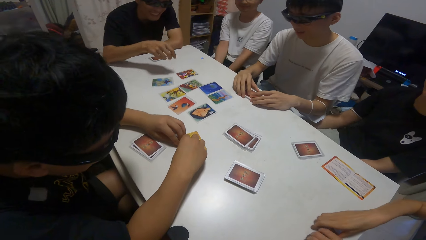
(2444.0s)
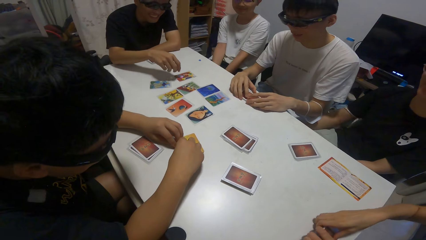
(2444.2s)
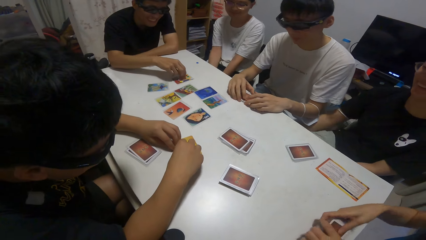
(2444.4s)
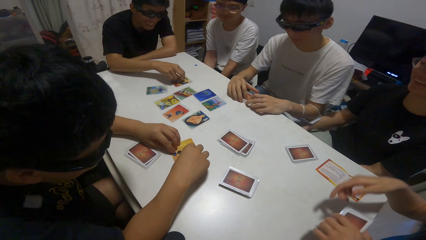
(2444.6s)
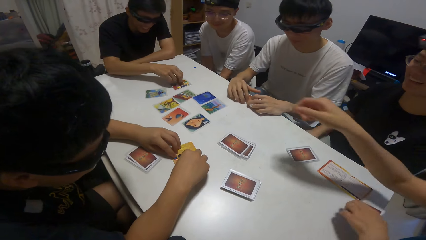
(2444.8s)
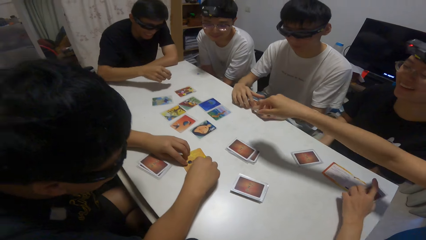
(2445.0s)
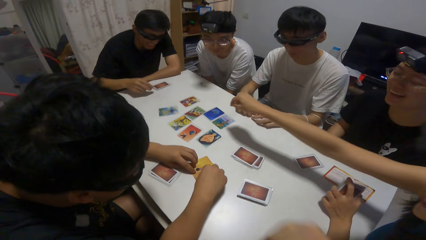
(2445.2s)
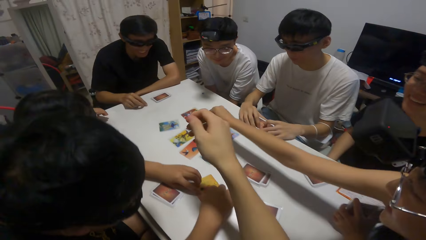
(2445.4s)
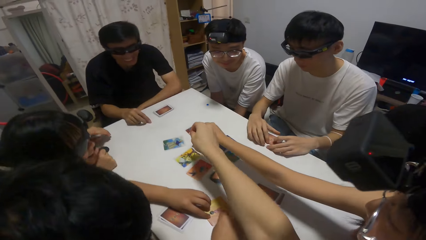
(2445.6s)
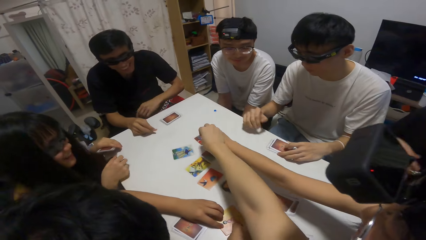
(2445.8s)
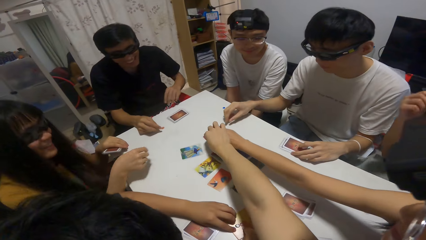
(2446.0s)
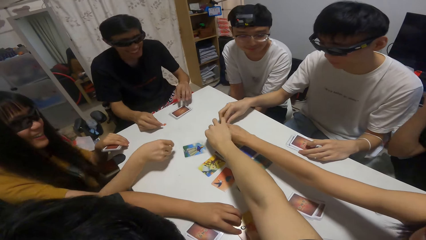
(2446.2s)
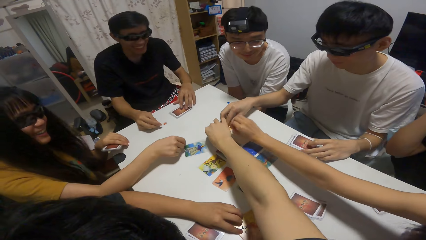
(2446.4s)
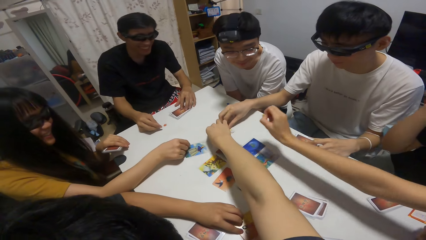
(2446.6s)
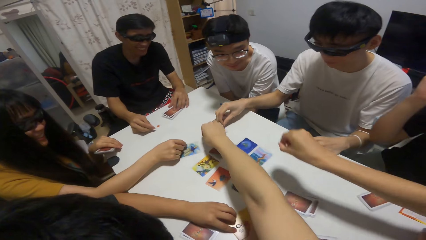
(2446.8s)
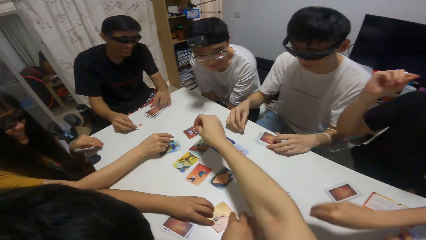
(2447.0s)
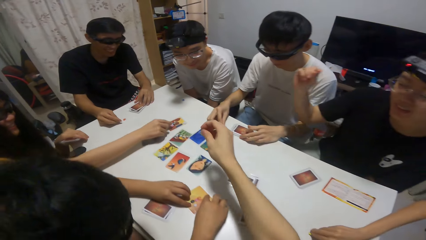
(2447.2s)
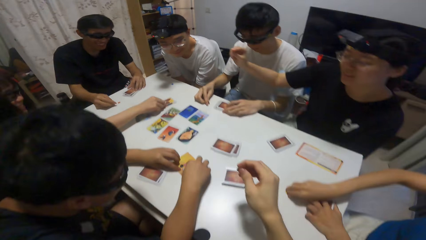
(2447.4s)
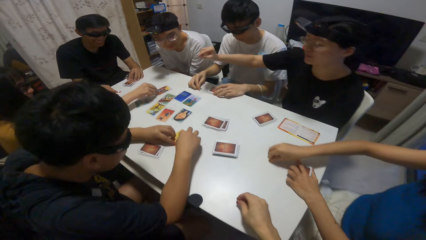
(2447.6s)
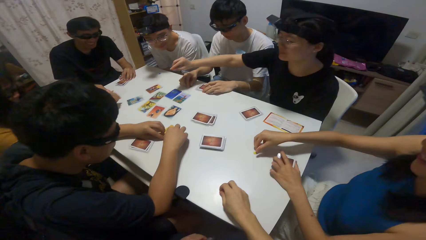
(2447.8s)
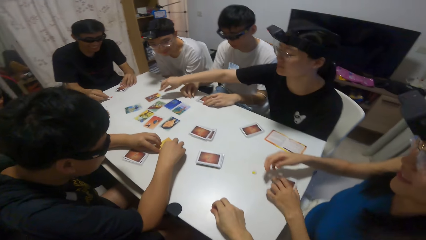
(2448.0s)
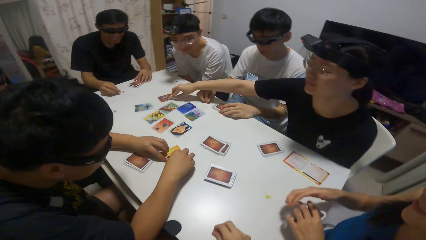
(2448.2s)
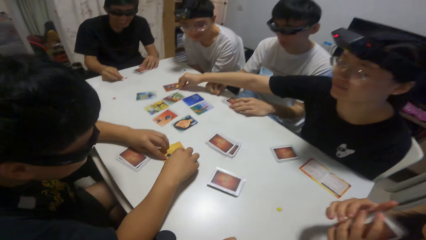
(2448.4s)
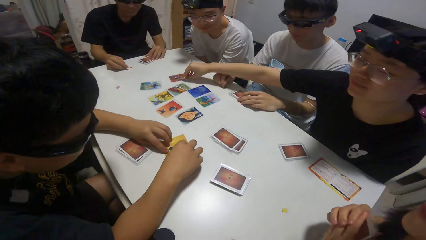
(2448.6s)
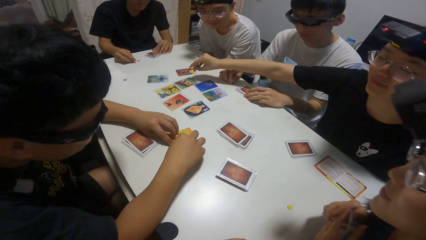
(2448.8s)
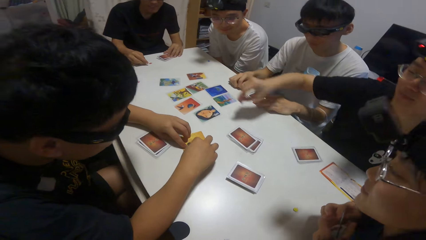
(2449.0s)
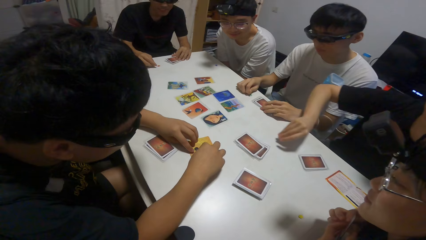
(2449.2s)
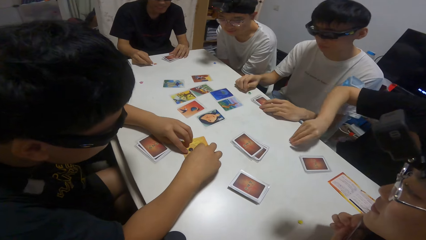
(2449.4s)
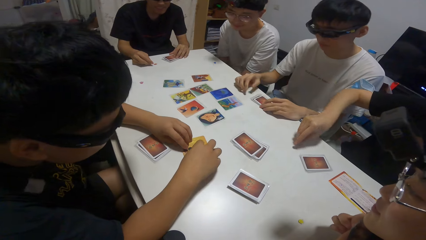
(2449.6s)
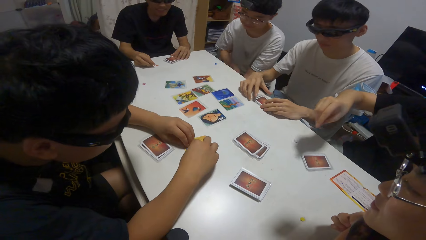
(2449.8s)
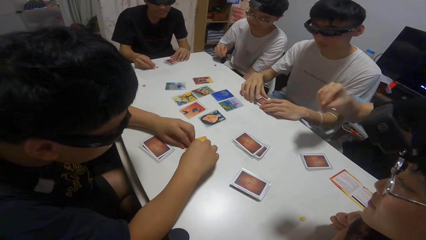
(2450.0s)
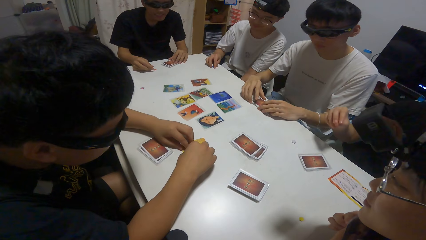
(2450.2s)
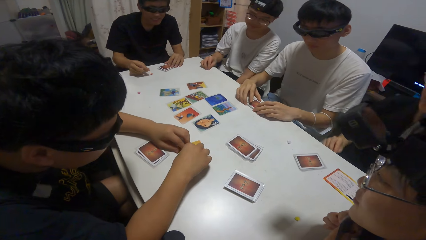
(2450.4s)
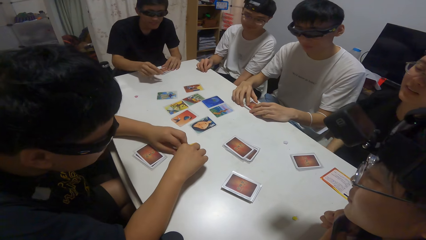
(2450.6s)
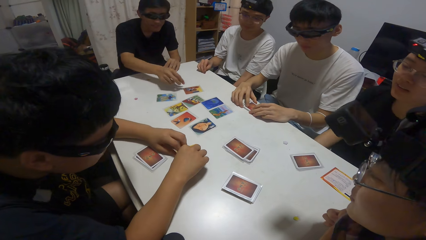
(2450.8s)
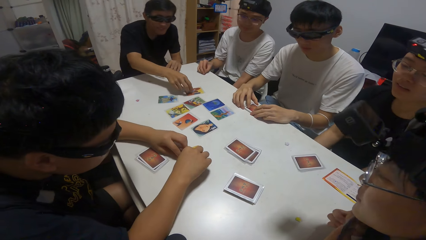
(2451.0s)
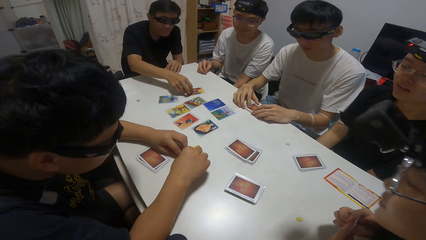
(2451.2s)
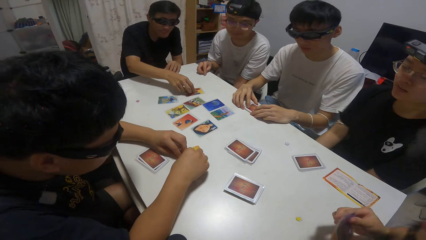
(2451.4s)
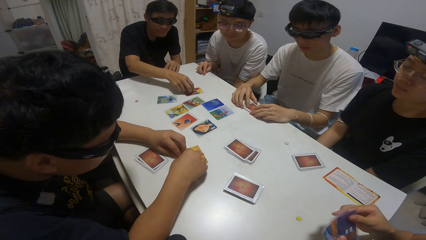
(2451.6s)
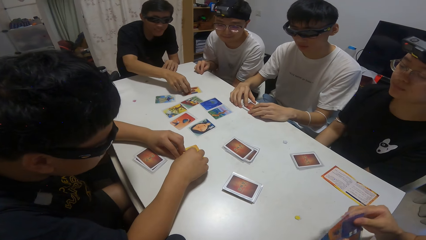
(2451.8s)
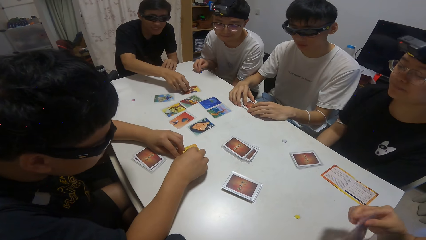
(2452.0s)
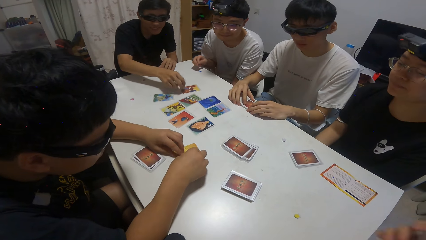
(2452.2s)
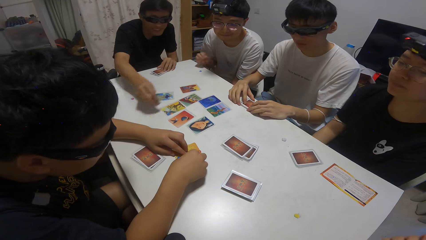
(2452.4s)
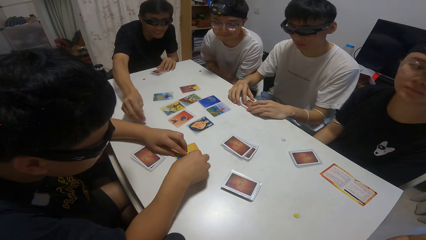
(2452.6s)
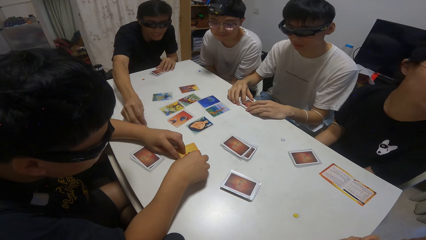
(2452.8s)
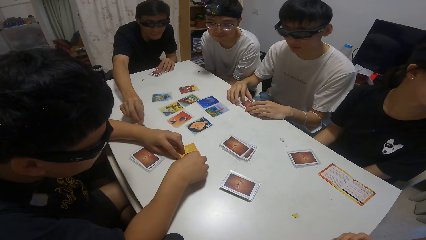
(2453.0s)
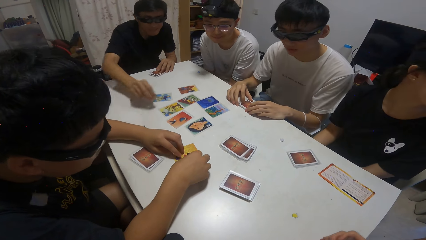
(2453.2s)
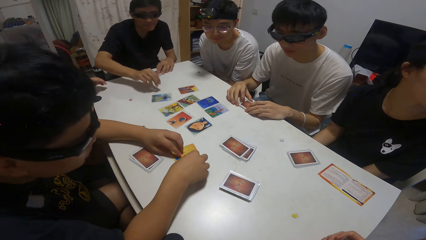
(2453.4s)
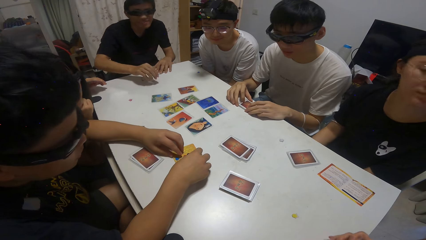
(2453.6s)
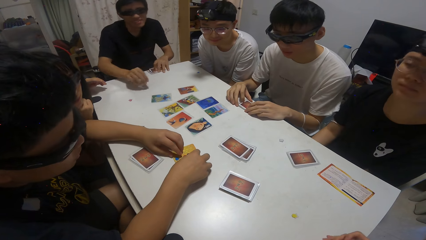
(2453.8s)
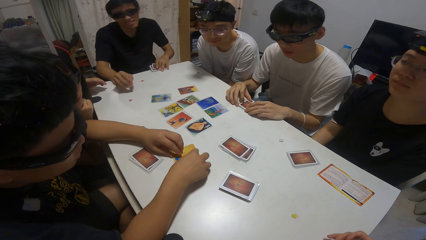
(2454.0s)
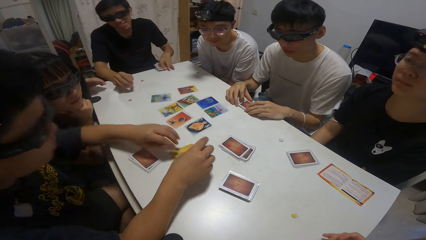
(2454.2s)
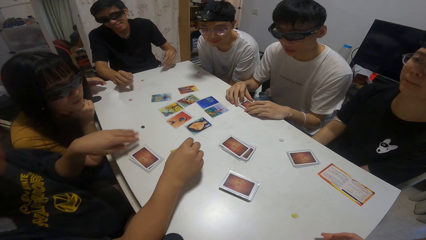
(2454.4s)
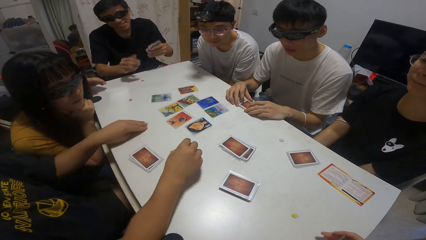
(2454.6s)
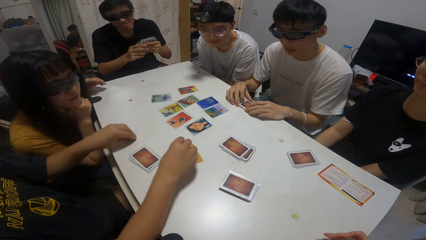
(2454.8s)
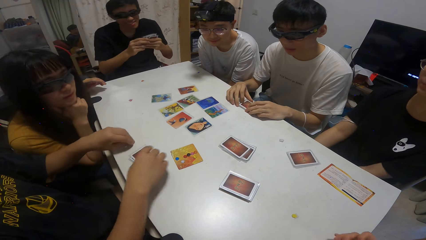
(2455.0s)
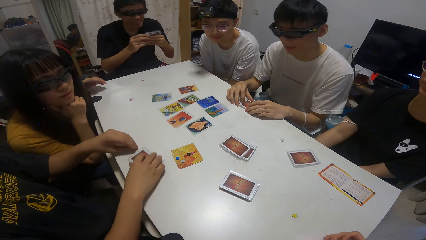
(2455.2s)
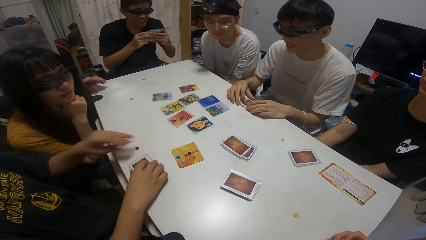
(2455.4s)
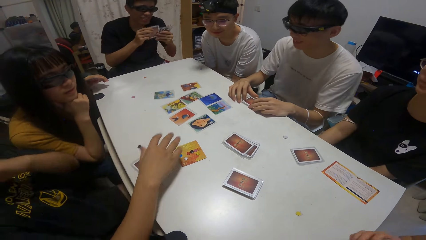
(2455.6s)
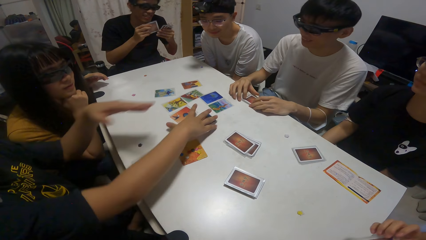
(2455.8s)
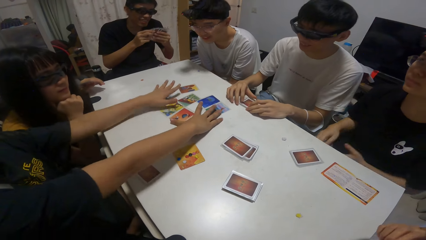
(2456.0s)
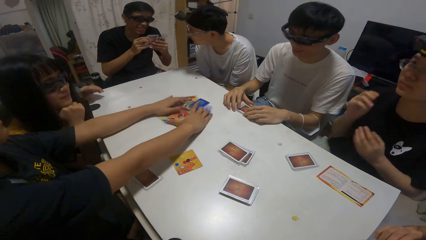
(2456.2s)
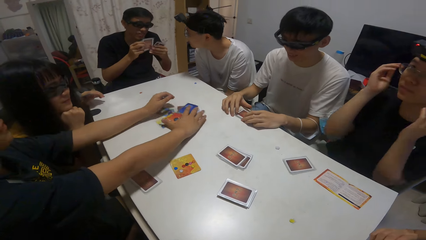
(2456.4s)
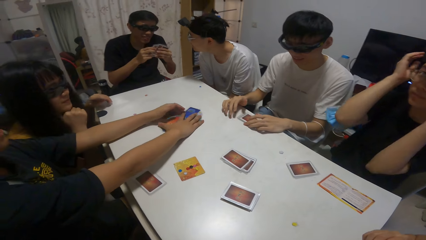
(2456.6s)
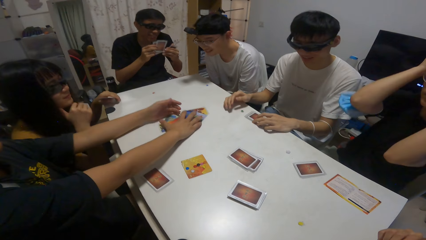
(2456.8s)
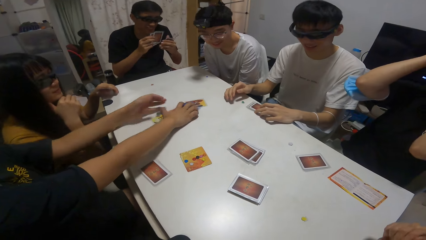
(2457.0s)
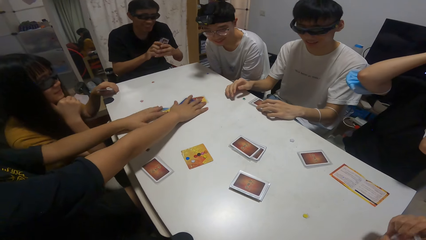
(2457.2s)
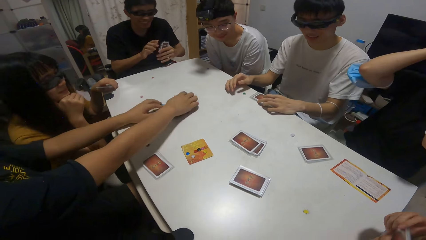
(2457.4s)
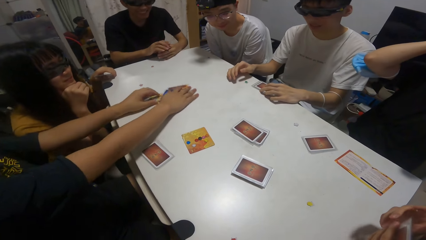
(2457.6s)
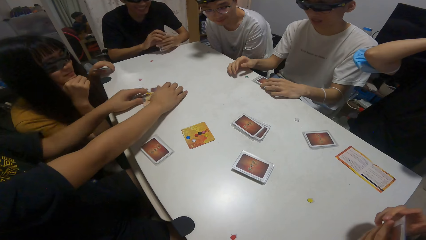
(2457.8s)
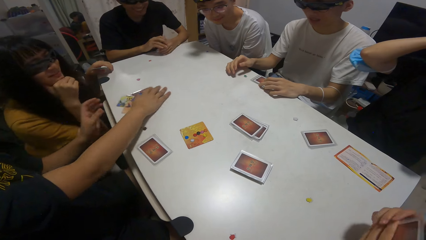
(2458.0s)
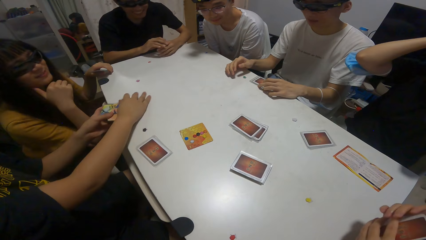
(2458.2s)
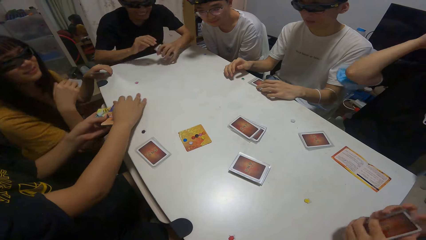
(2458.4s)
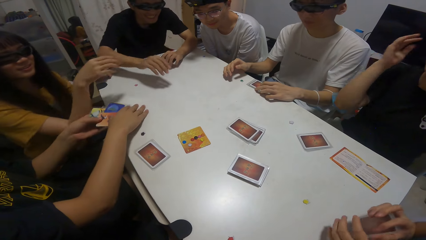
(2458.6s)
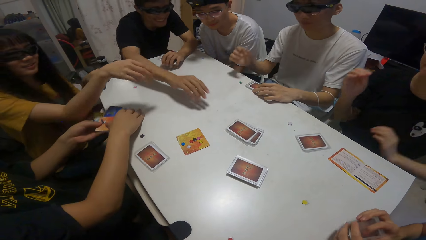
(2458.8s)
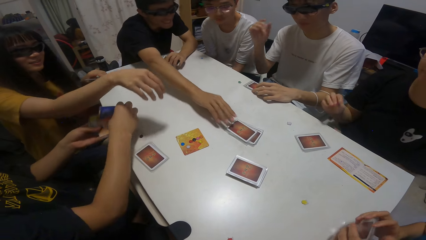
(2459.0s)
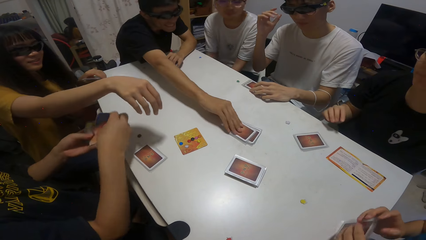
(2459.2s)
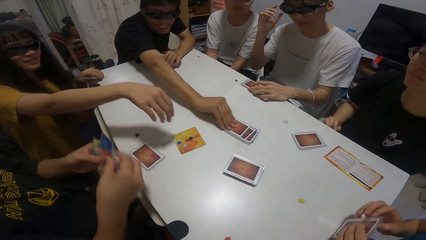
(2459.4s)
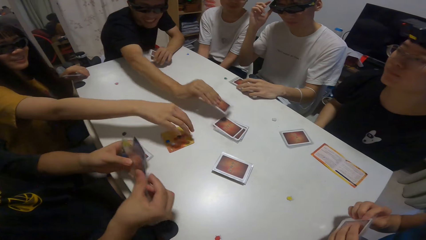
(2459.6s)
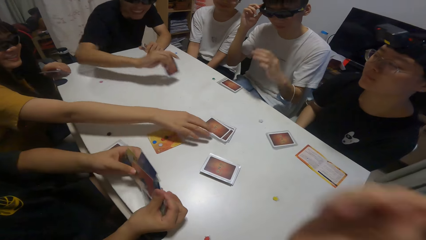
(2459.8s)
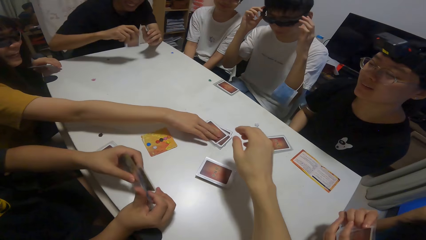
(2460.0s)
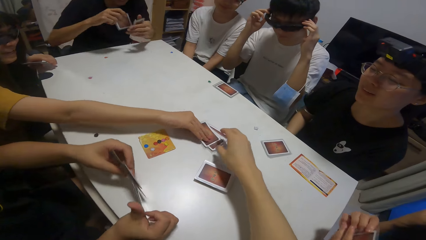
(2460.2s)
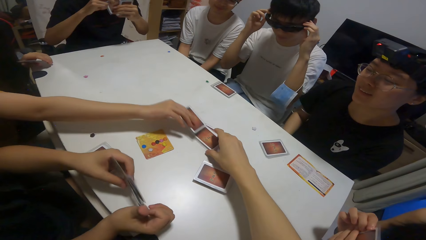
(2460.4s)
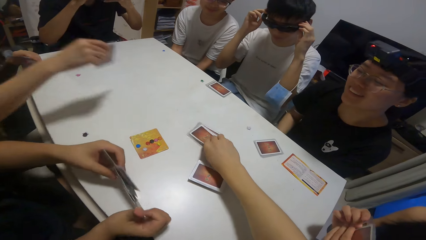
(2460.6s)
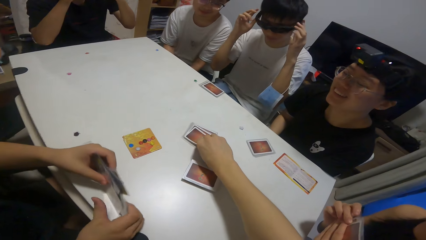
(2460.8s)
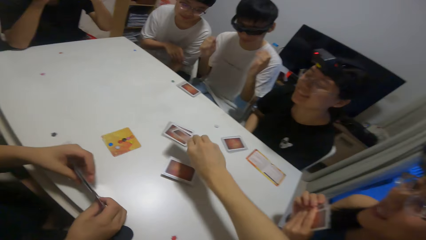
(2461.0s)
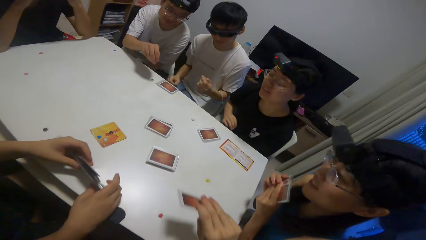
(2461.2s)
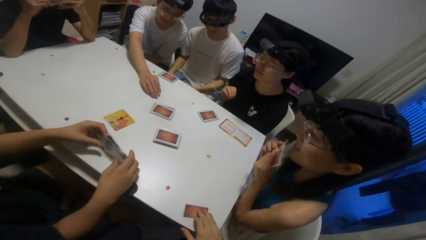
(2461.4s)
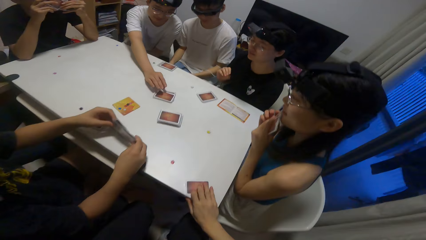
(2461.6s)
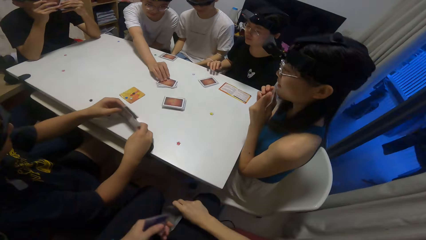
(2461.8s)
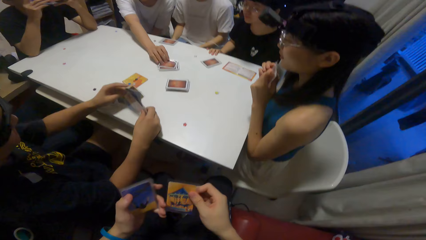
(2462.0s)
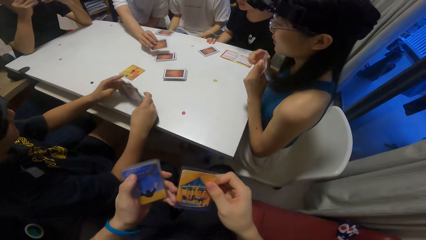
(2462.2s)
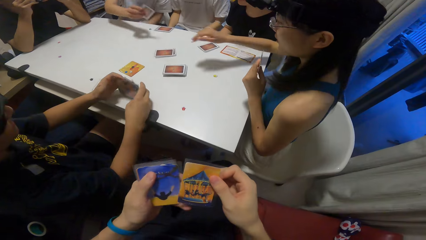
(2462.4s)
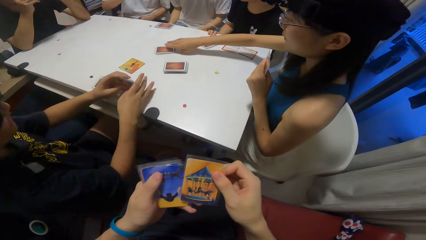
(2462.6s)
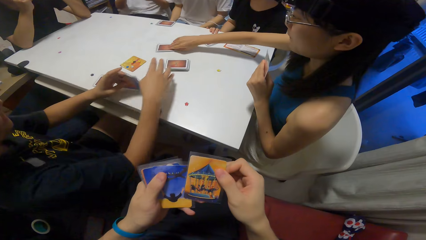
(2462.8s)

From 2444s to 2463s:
A boy picks a paper on a card on the table with his right hand. A man picks cards on the table. A woman picks the stone. The camera wearer picks cards from the table. Another man picks the stone. The camera wearer picks the stone. Another woman picks the stone. A third woman picks the stone. Another man picks a card from the table. Another man shuffles cards with his hands. Another man picks the stone. Another man drops the stone close to the man who shuffles cards. The man who drops the stone picks up some cards. The man who shuffles cards moves cards on the table and packs the cards on the table. The man who drops the stone picks a card from a reserve on the table. The man who shuffles cards arranges the cards. The second woman picks a card from the reserve on the table. The camera wearer picks a card from the reserve on the table. He checks his cards. The man who drops the stone picks a card from the reserve on the table.
